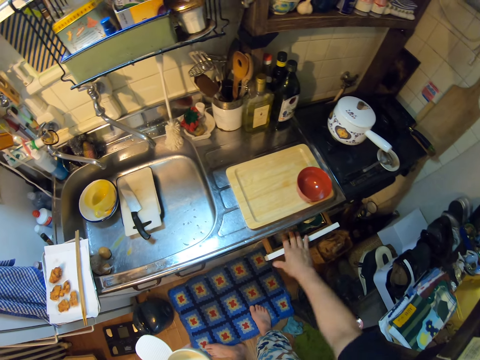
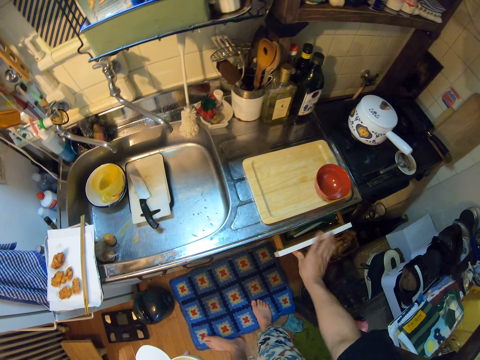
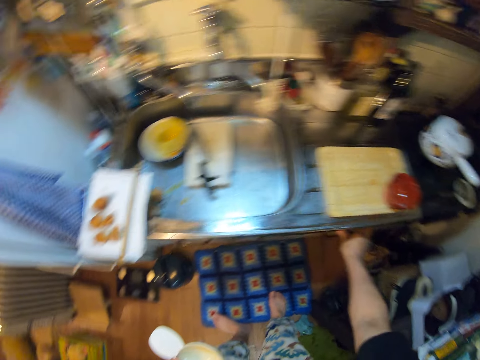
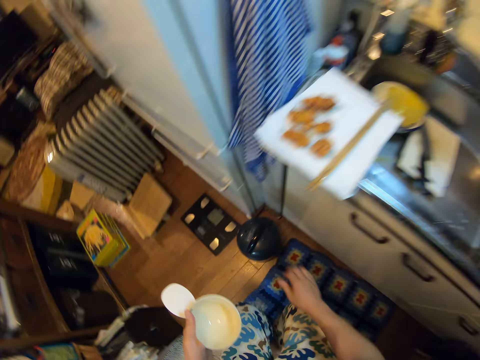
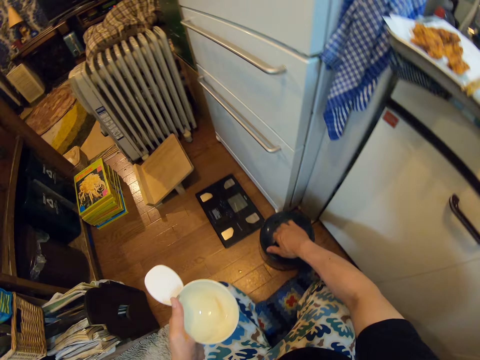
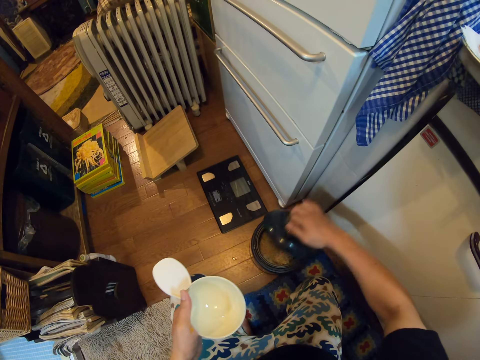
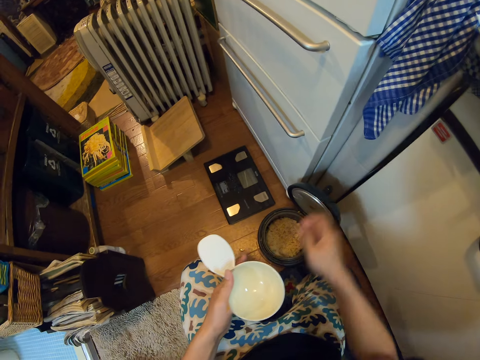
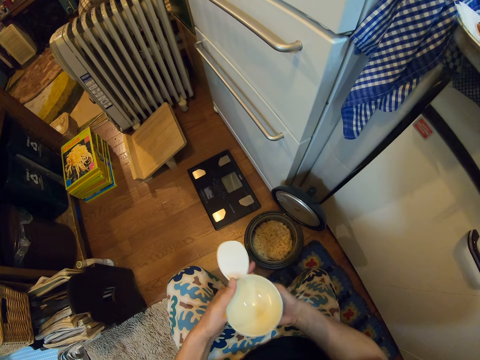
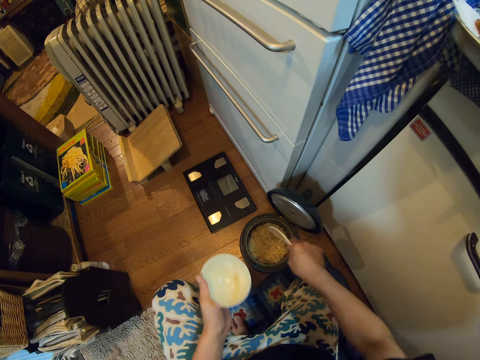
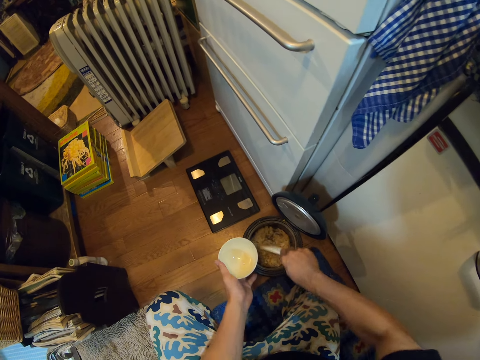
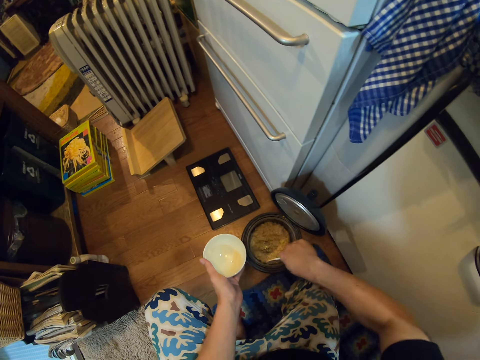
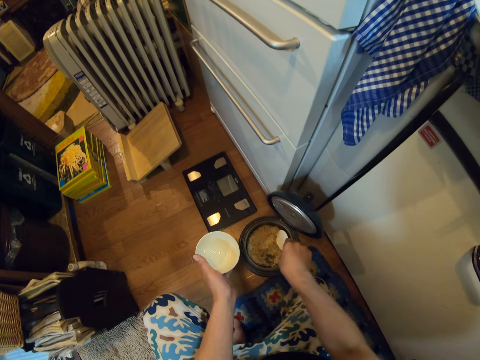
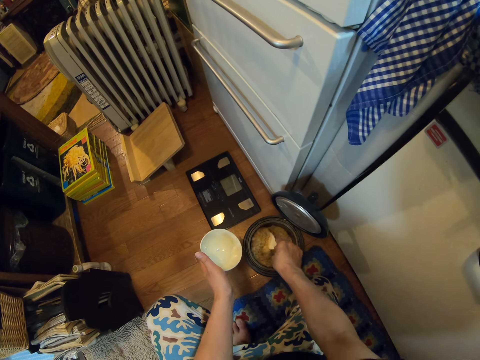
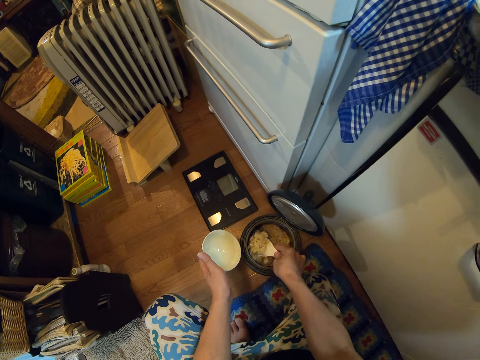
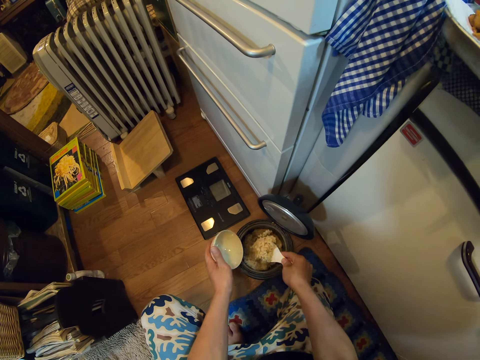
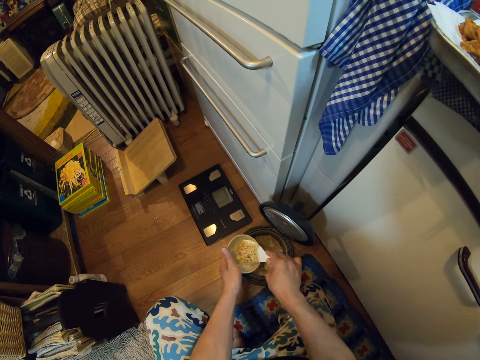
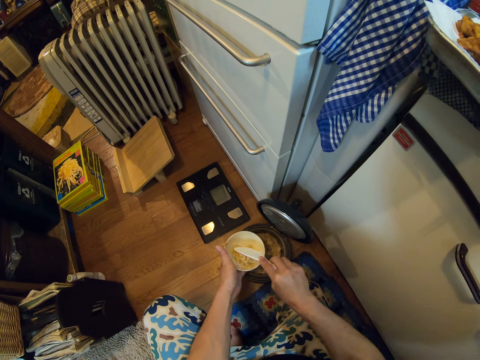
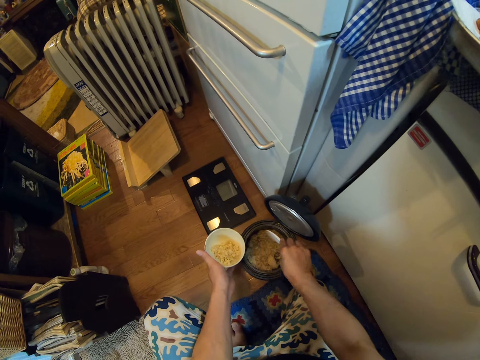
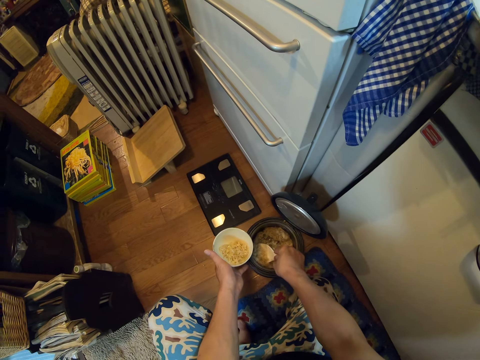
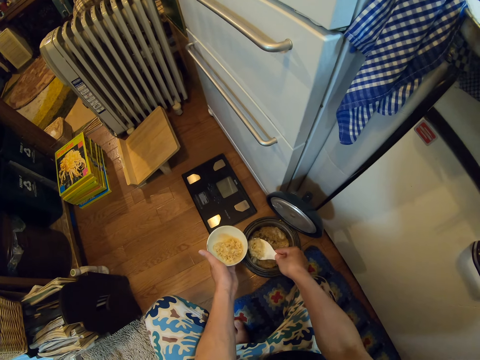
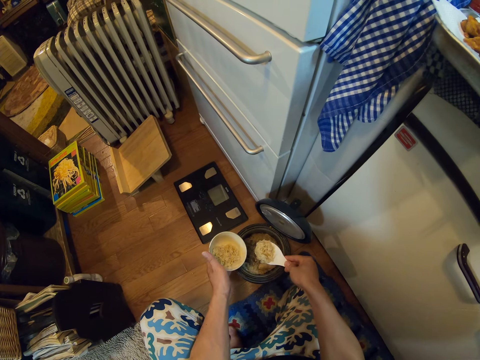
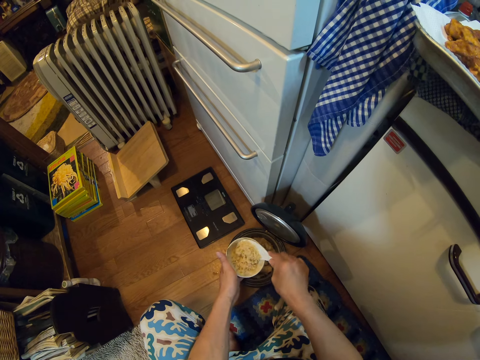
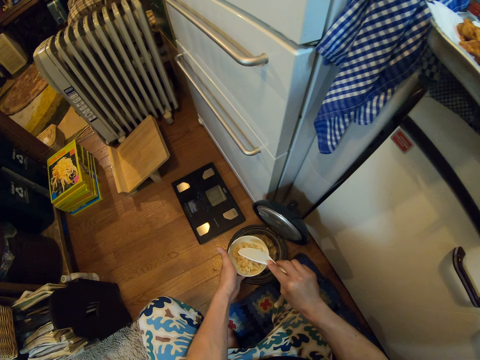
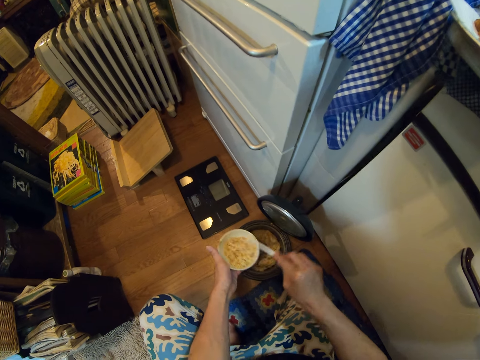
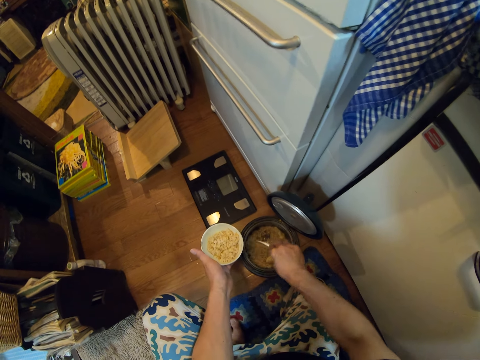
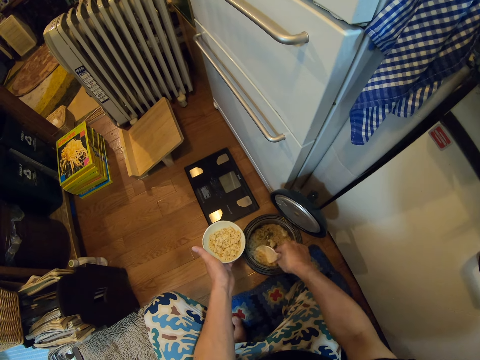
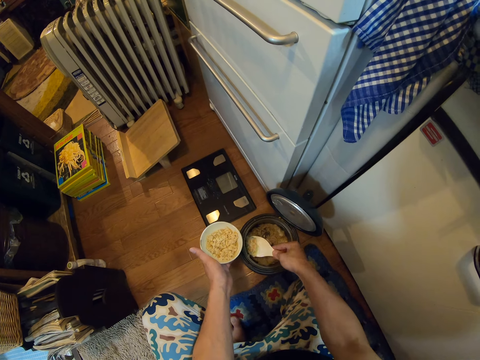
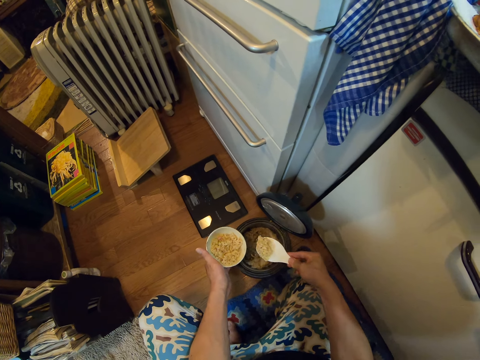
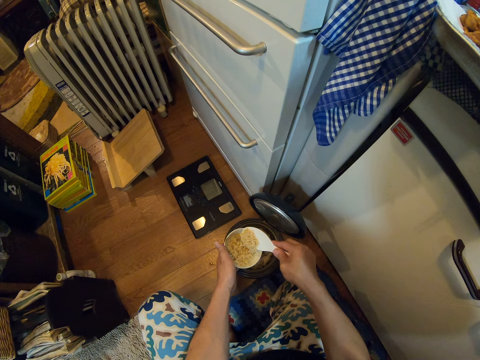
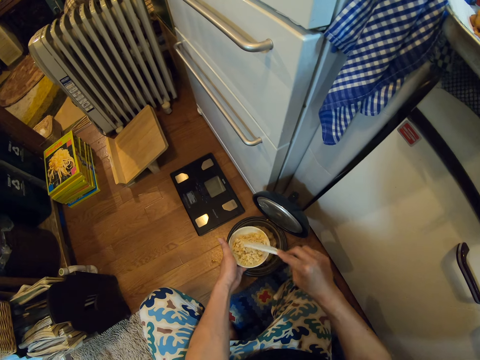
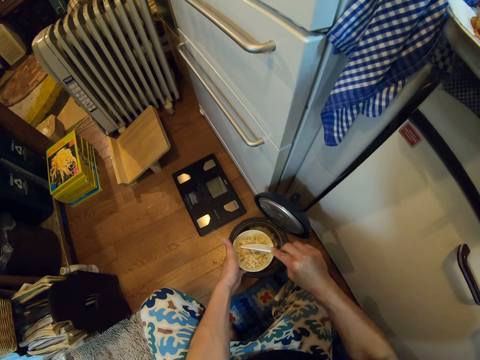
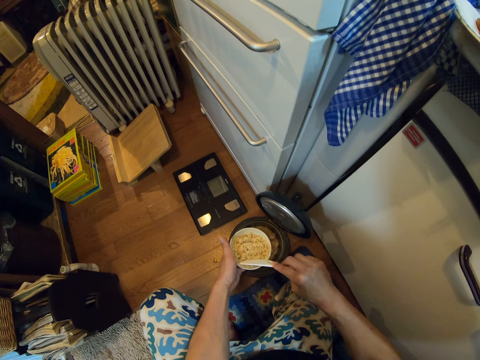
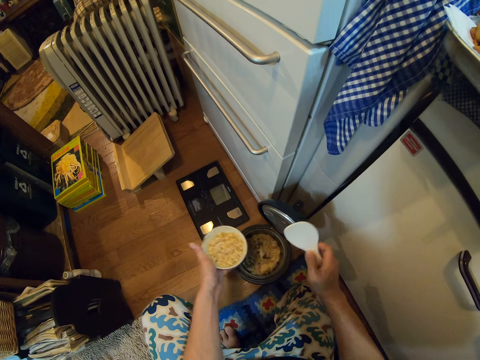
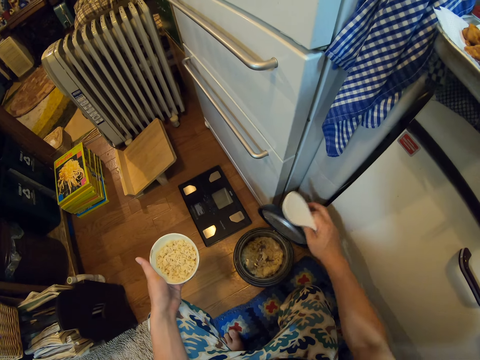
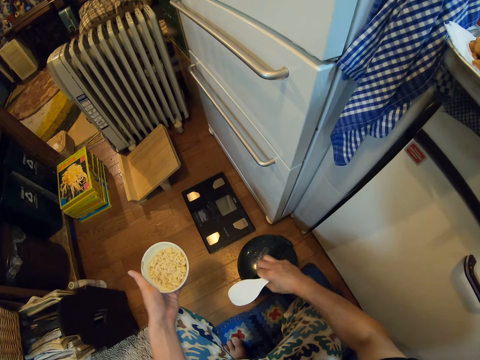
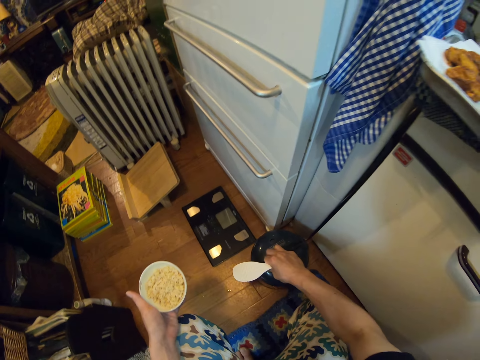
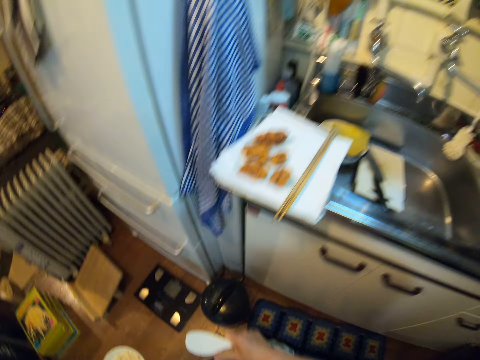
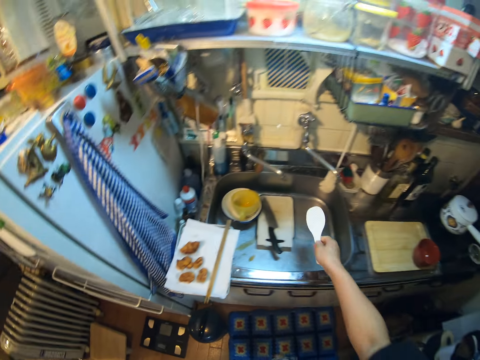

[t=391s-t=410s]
The camera wearer passes the serving spoon to the left hand. She squats. She opens a cooler or hotpot on a floor in the kitchen with her right hand. She exchanges the hand holding the serving spoon. She stirs the rice or pasta in the cooler with the spoon. She scoops some rice from the cooler with the spoon. She drops the rice in the spoon into the plate or bowl. She scoops some rice from the cooler with the spoon. She drops the rice in the spoon into the plate. She scoops some rice from the cooler with the spoon. She puts the pasta in the bowl. She closes the cooler. She pushes the hotpot.

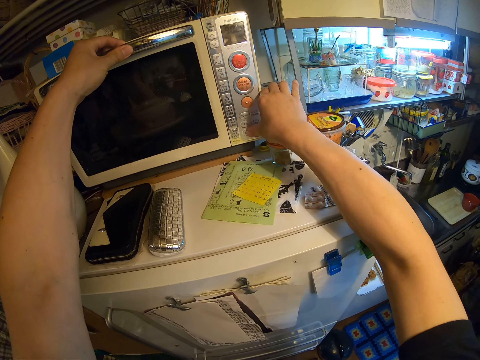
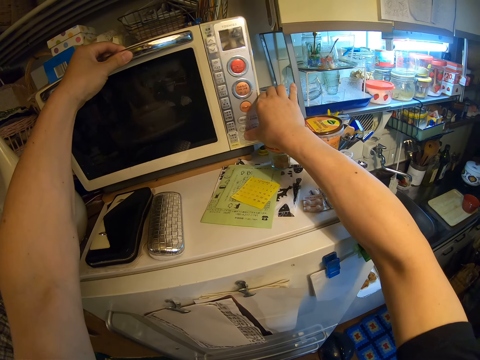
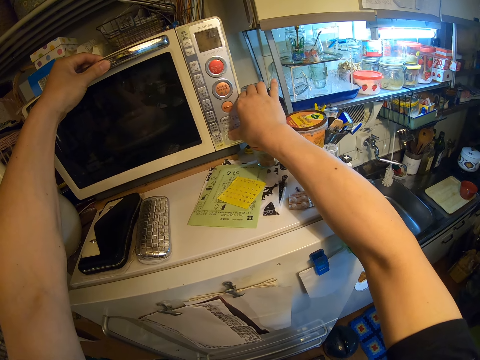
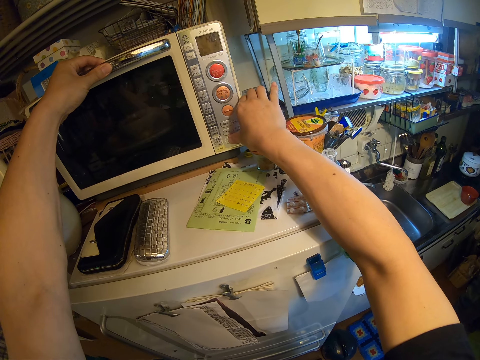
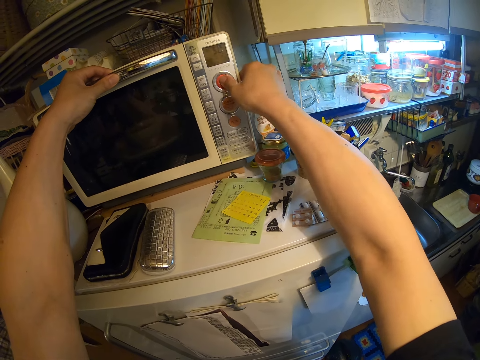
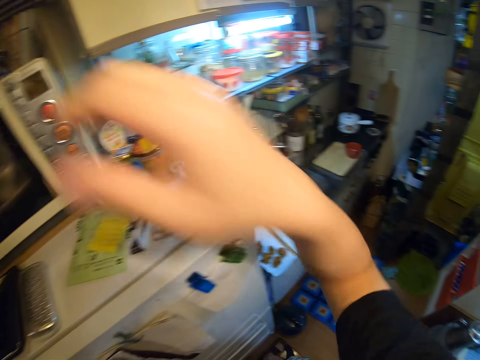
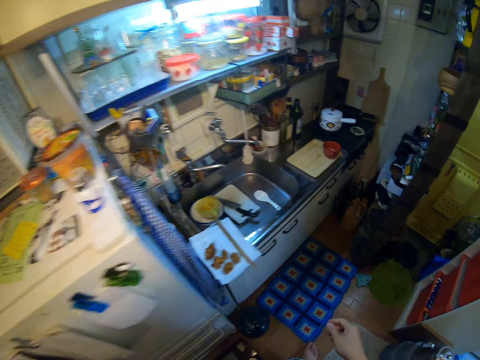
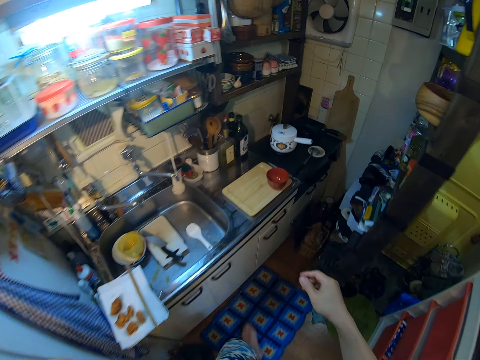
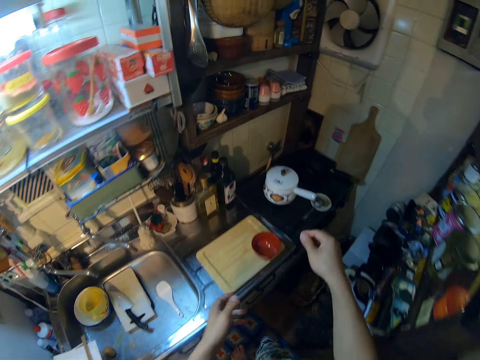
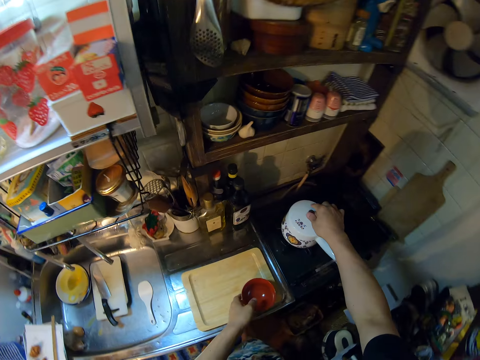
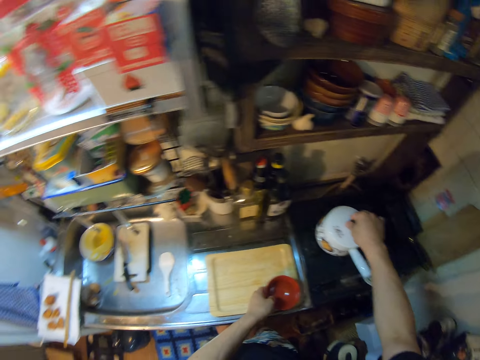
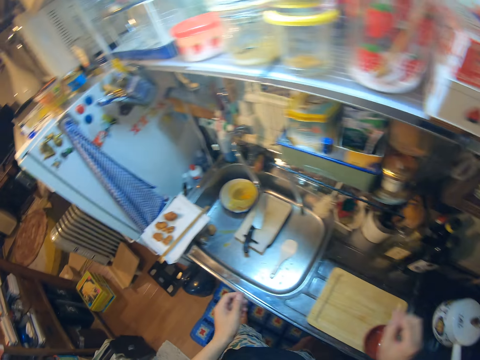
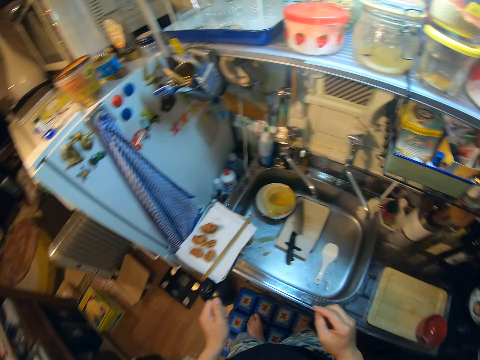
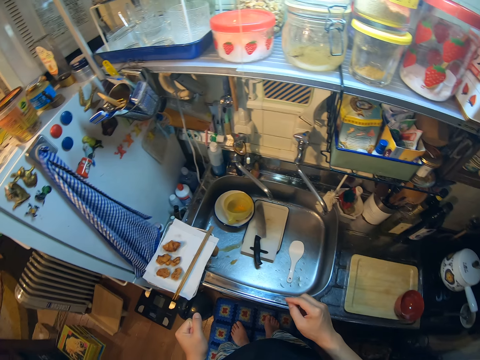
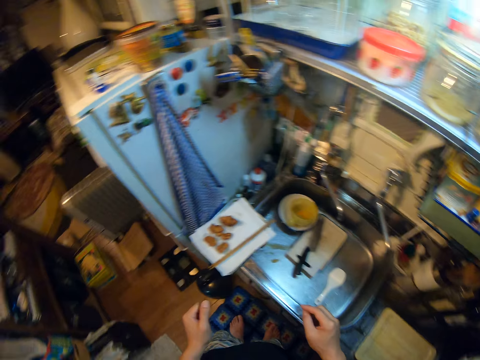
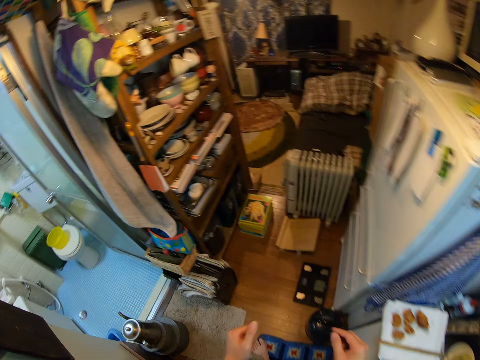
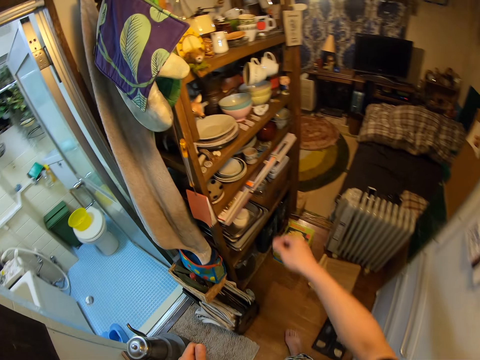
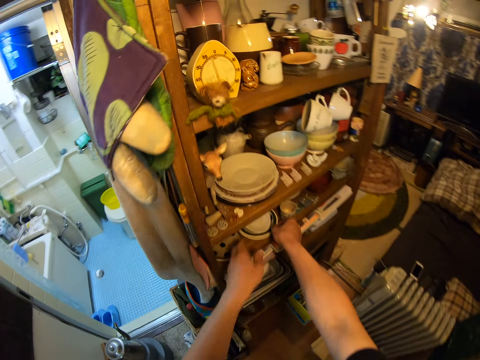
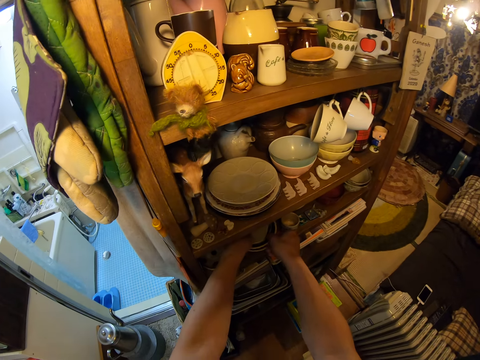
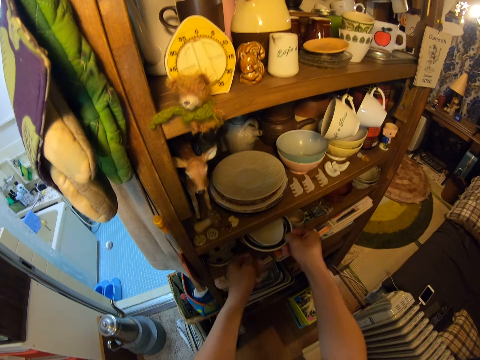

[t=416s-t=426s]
The camera wearer presses a button on the microwave with her right hand. She walks in the kitchen. She touches the bowl and the cooking pot lid. She lifts a plate.
